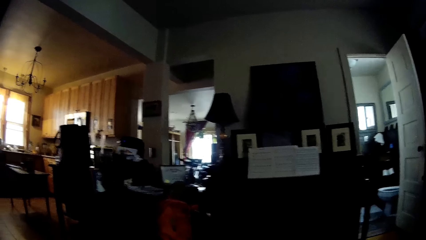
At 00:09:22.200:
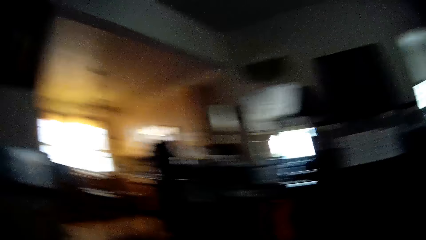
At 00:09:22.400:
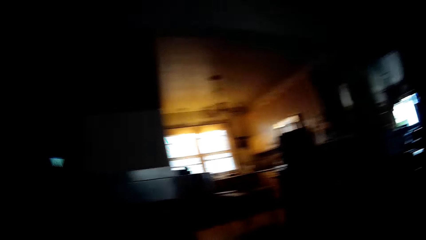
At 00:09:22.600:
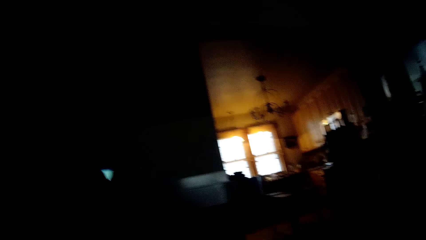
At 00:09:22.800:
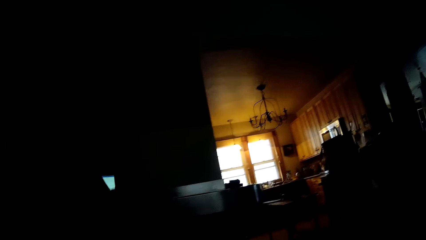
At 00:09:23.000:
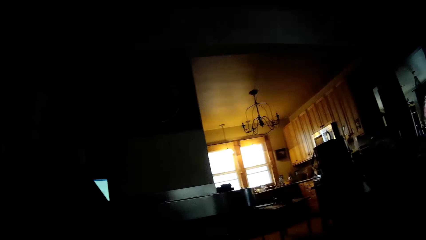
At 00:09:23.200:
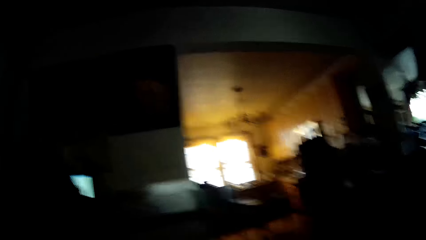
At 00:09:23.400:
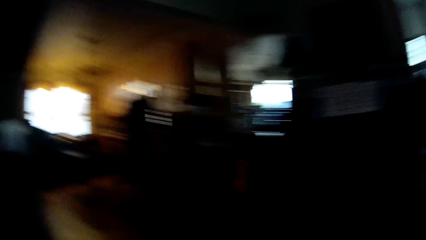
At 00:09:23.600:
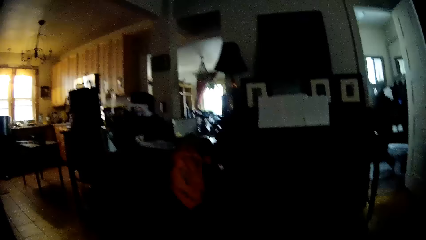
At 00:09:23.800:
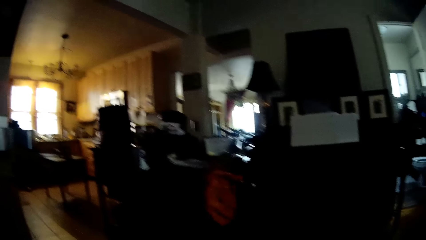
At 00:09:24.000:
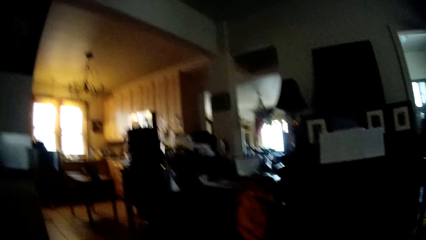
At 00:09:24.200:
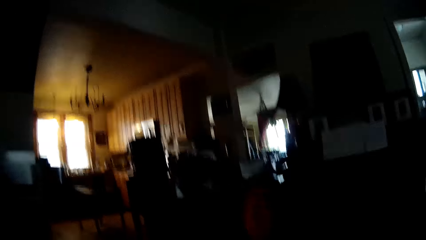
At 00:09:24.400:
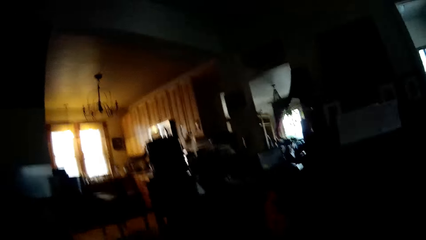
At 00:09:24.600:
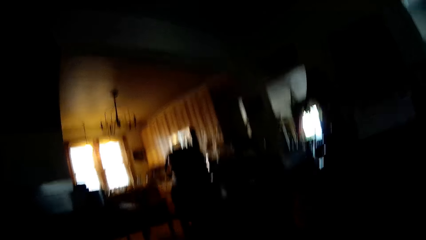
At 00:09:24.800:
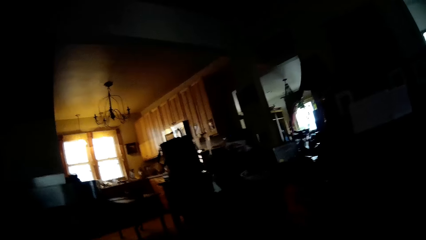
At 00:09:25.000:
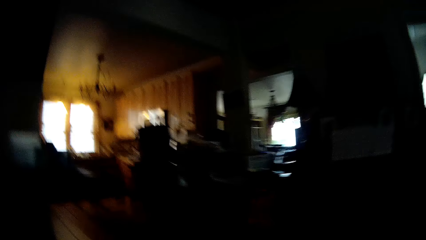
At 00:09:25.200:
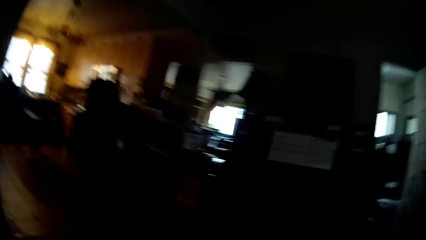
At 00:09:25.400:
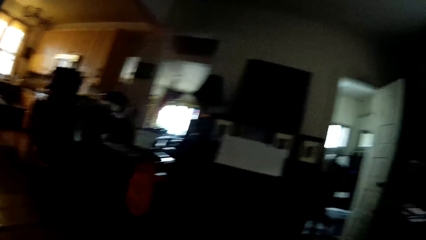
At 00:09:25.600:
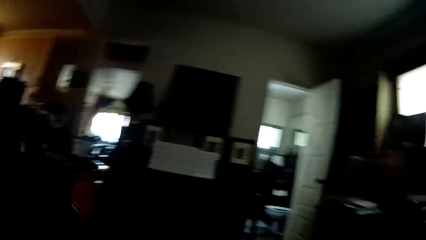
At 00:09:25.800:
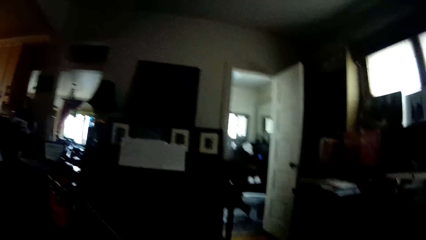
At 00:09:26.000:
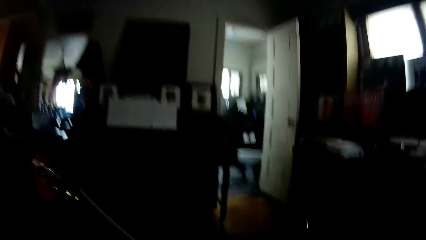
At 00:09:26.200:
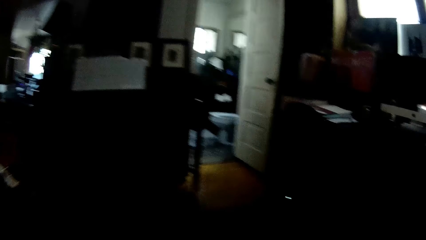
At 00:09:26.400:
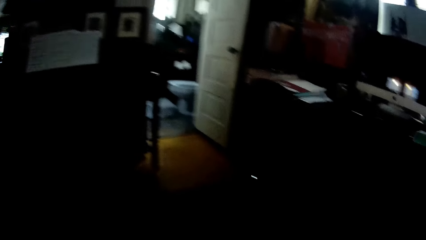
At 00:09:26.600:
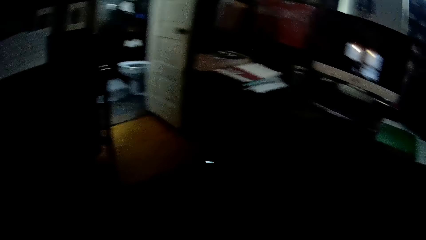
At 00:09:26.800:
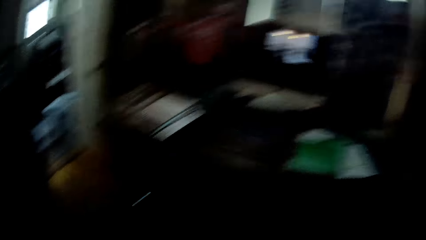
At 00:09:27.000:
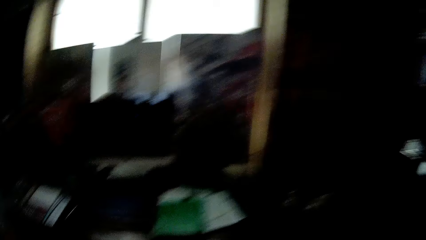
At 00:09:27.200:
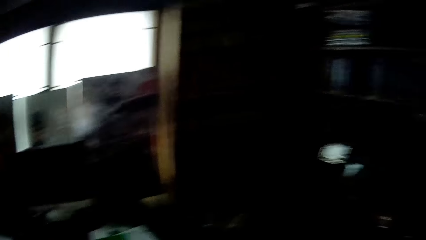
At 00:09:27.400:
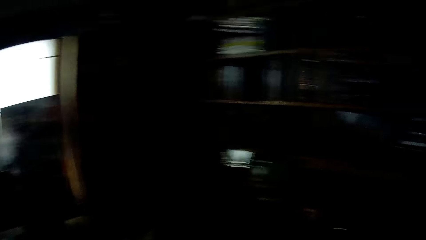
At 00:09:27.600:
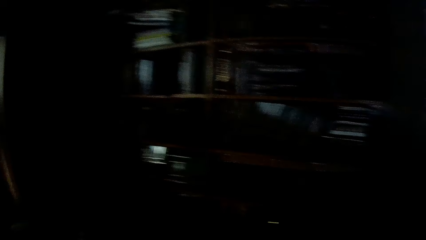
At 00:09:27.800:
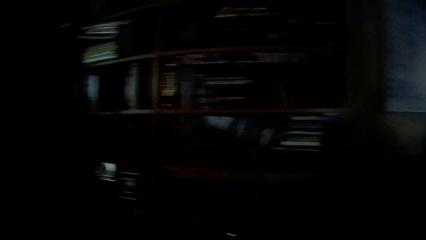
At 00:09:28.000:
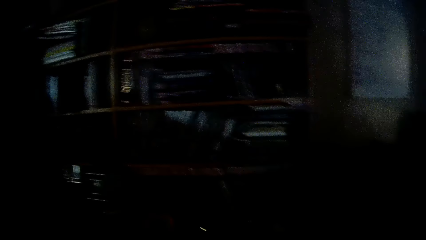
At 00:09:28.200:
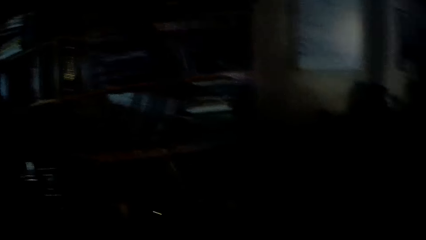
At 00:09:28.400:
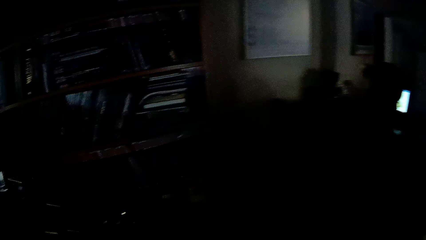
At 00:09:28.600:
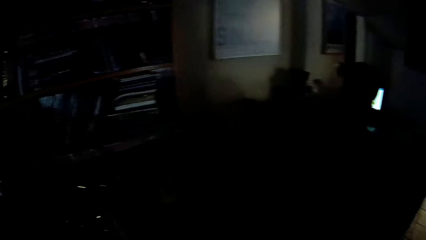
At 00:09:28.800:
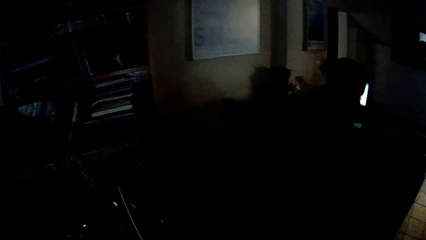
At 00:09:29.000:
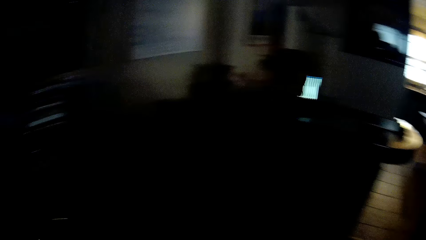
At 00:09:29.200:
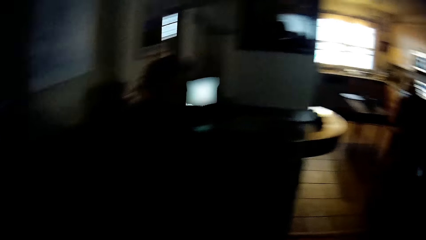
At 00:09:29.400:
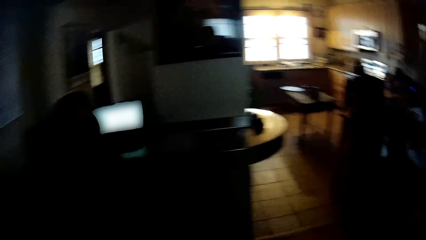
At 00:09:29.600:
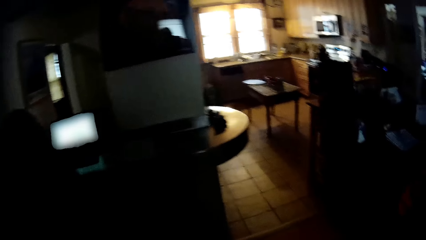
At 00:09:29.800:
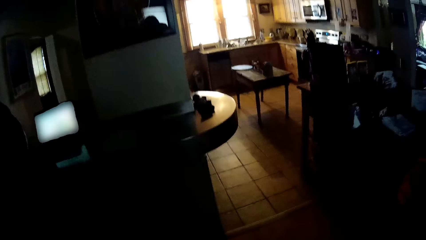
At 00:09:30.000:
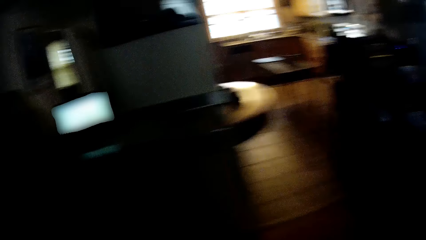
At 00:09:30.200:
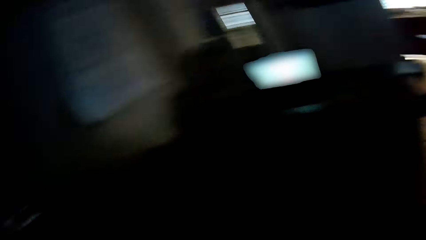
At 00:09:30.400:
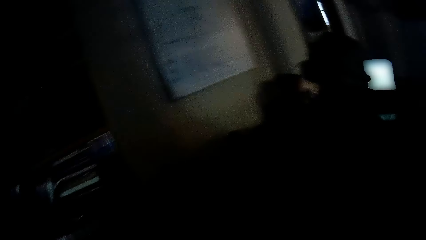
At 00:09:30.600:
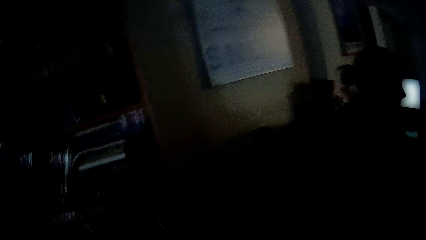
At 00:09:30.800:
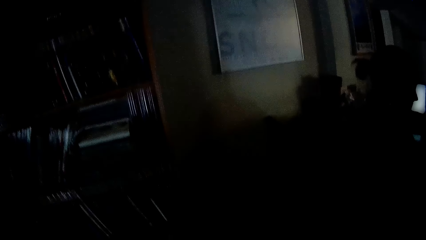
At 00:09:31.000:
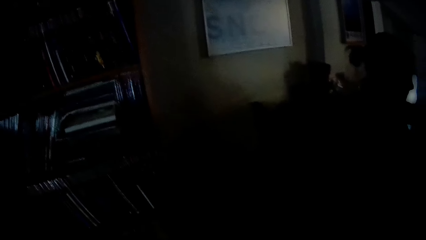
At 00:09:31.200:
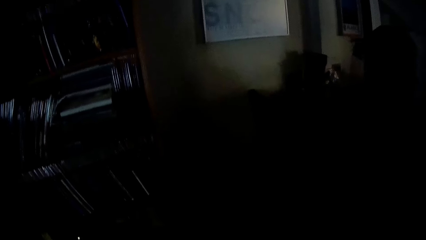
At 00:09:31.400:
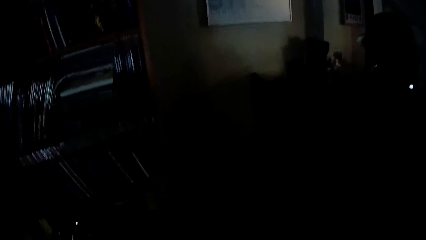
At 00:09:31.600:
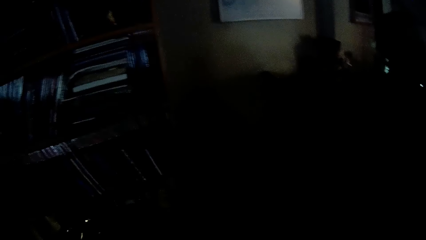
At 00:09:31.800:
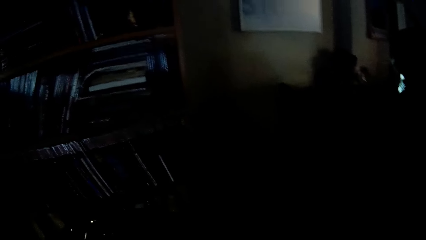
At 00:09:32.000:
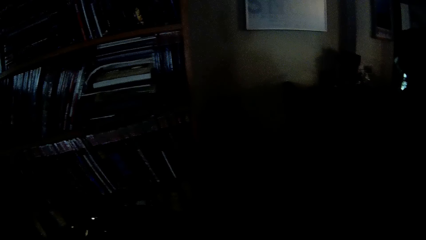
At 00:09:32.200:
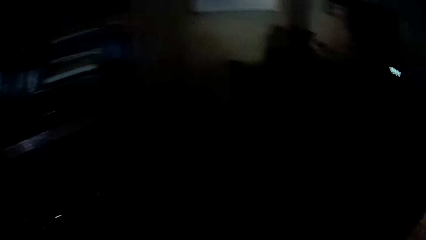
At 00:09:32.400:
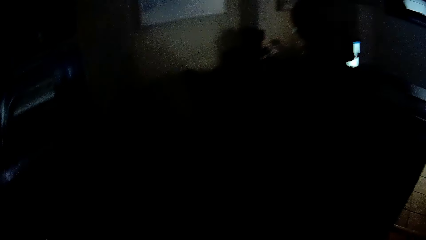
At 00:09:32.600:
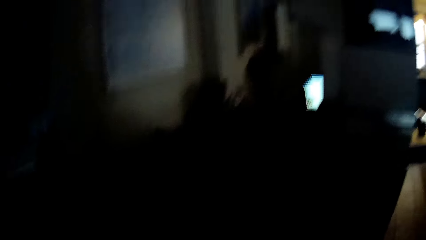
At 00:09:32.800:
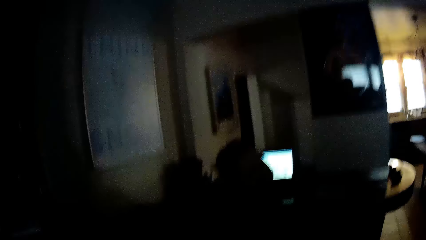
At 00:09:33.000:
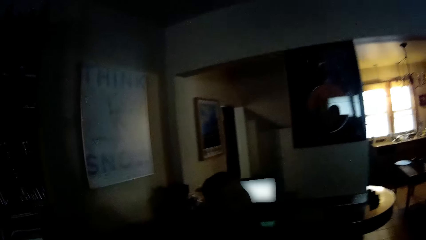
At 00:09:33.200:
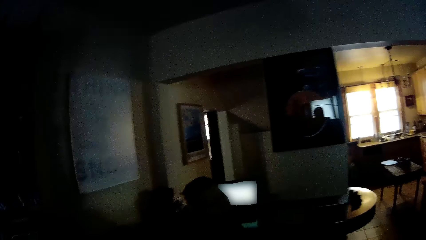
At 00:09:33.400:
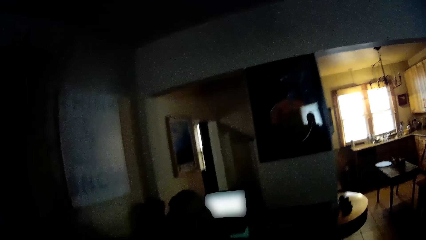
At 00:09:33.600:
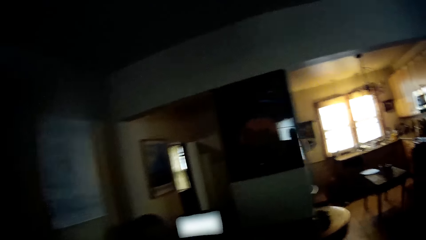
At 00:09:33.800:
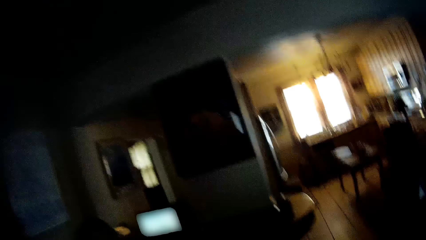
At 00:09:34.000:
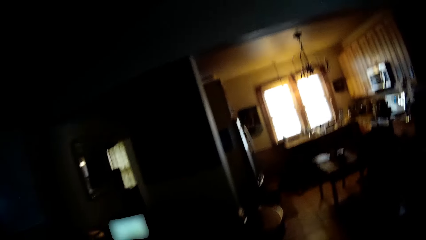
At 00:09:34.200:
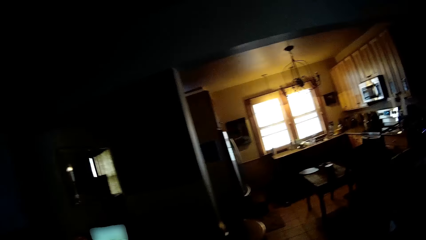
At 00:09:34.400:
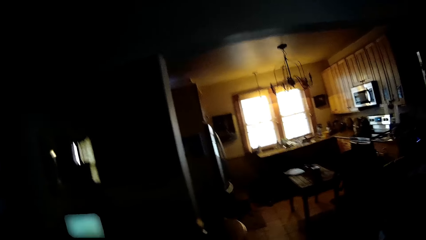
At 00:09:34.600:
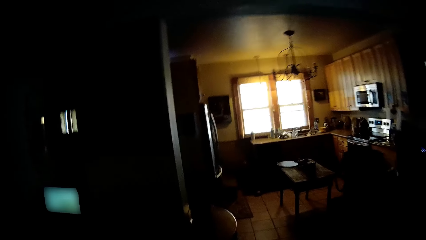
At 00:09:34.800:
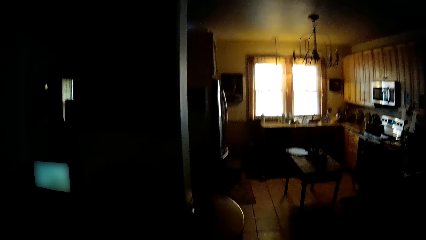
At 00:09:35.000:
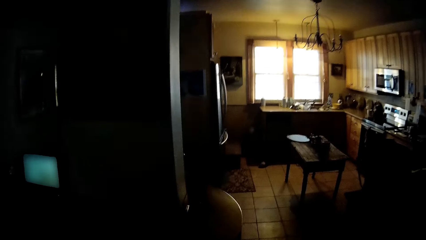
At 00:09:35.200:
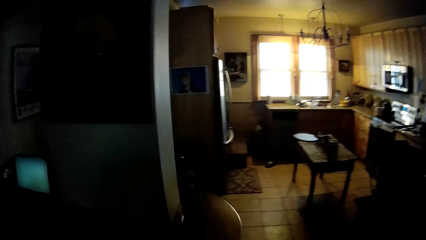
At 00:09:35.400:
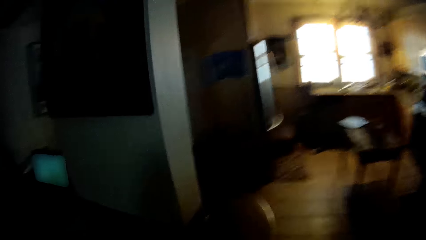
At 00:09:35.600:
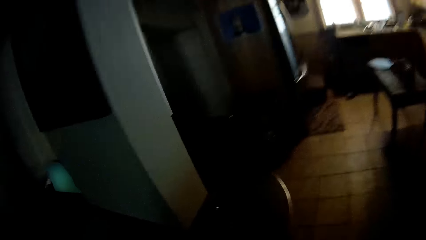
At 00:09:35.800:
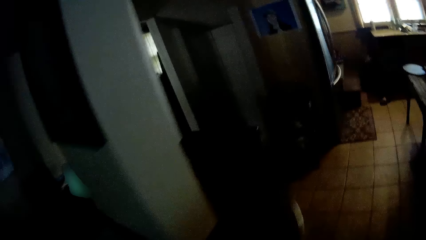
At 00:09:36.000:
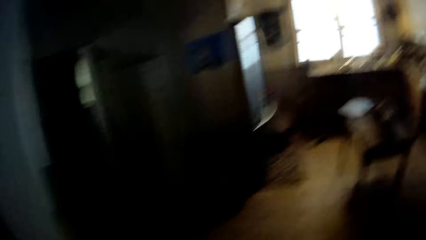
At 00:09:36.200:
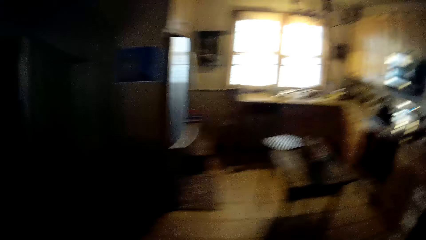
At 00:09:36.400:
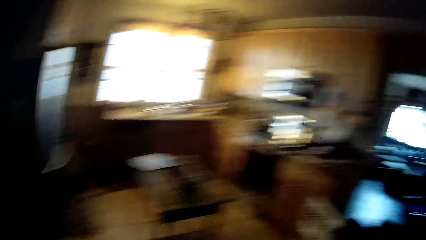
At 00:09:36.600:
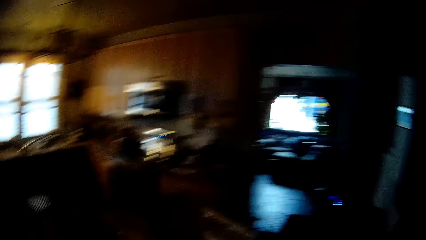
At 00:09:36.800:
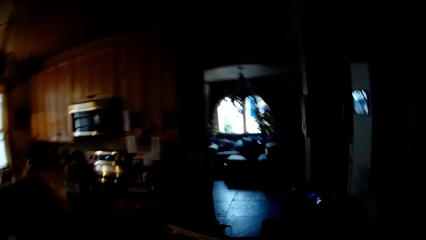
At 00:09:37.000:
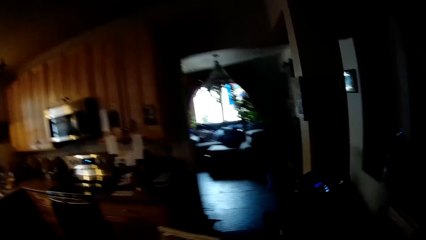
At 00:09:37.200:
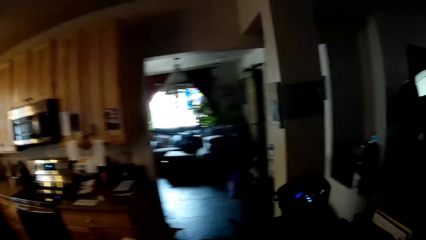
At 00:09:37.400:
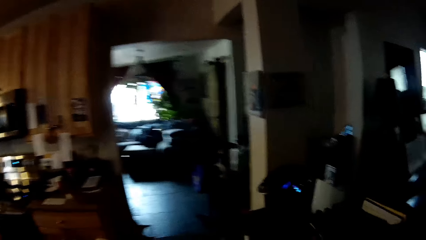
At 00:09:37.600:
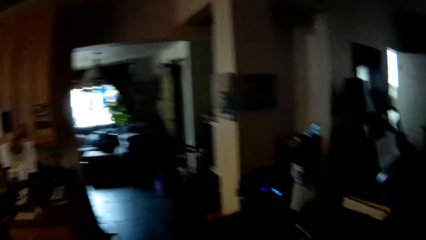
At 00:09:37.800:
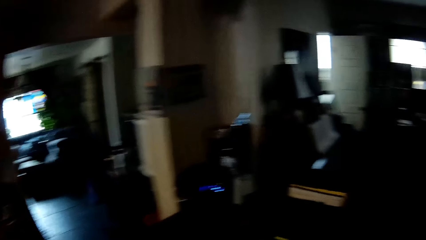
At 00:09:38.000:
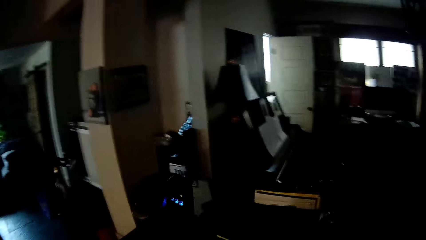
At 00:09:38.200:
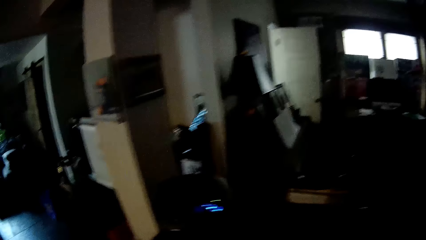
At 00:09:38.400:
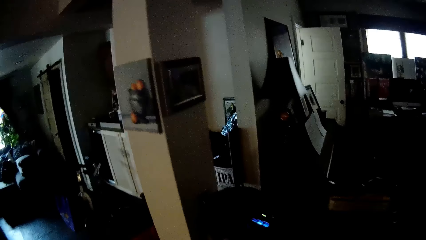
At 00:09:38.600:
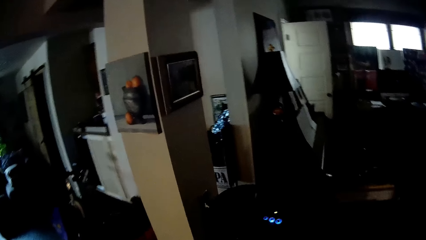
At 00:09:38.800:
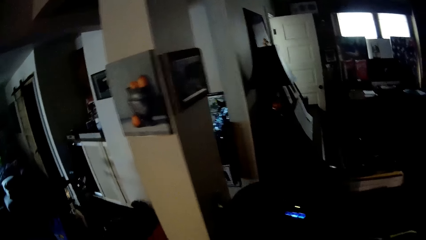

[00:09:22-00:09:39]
The camera wearer walks around the house. They stand up, look around. They walk forward.
